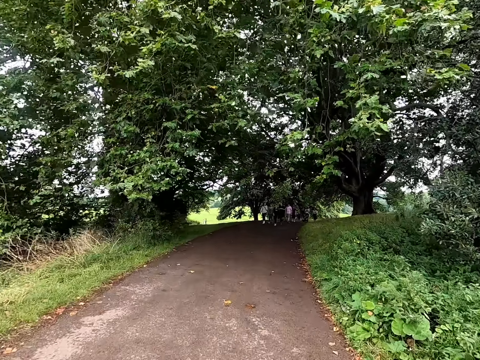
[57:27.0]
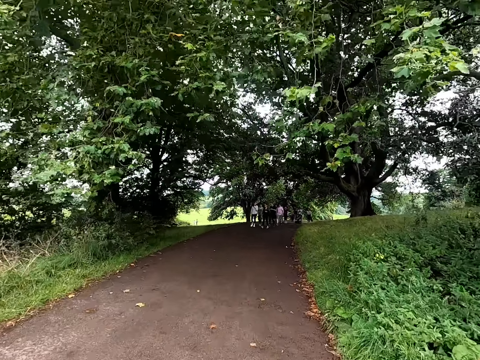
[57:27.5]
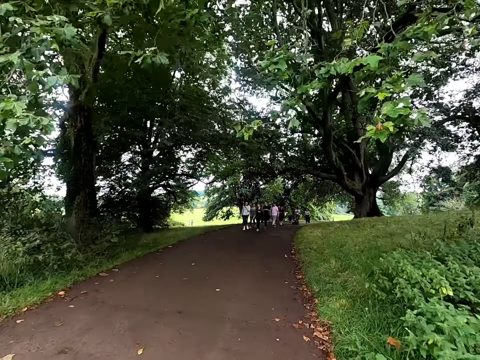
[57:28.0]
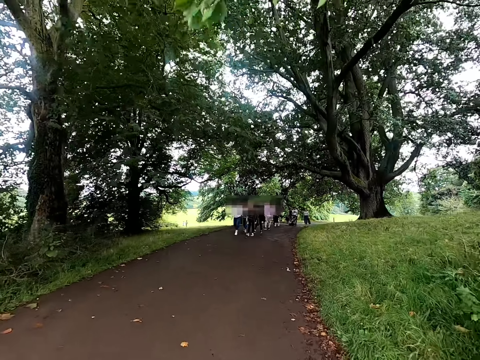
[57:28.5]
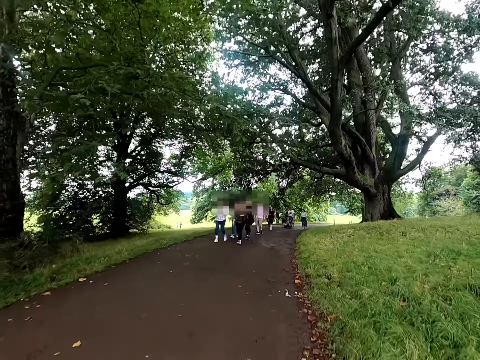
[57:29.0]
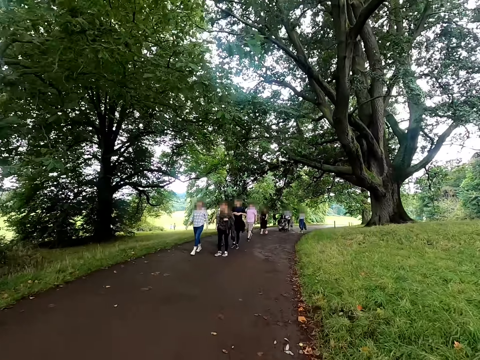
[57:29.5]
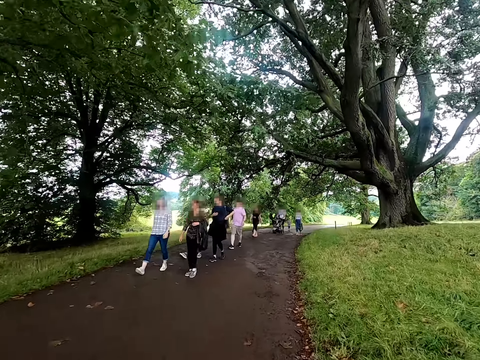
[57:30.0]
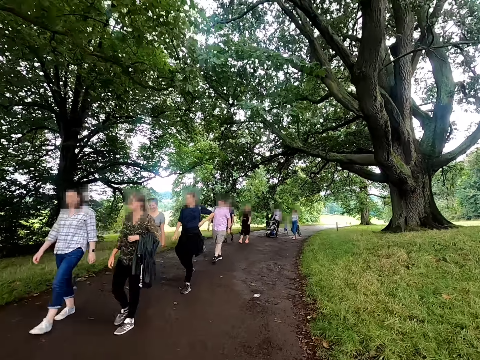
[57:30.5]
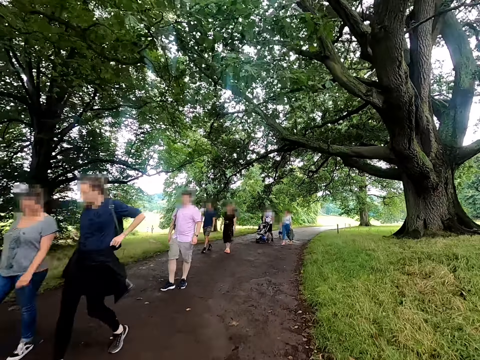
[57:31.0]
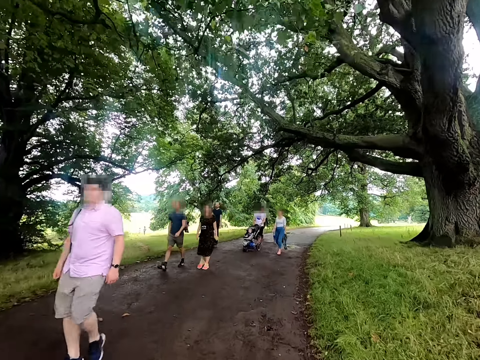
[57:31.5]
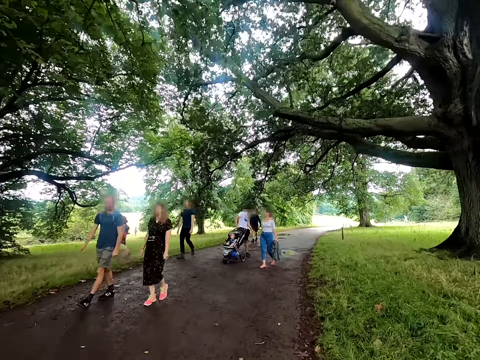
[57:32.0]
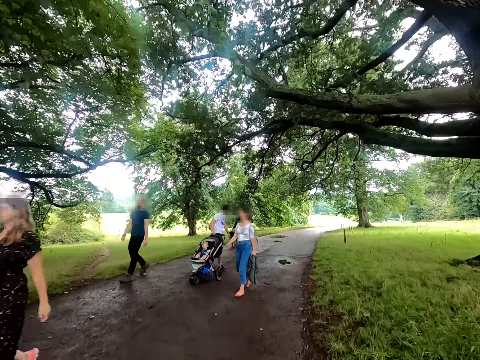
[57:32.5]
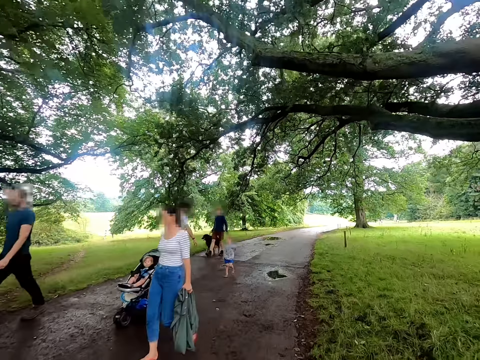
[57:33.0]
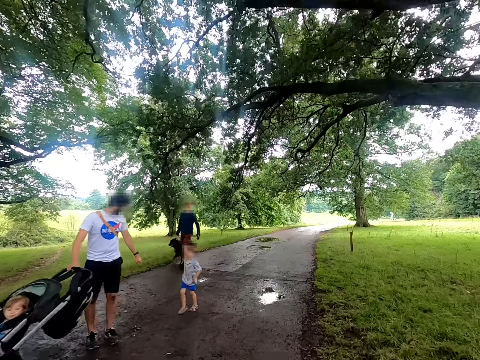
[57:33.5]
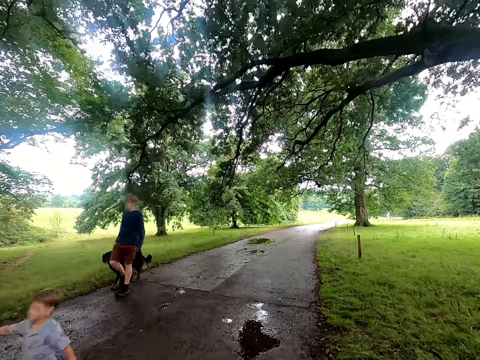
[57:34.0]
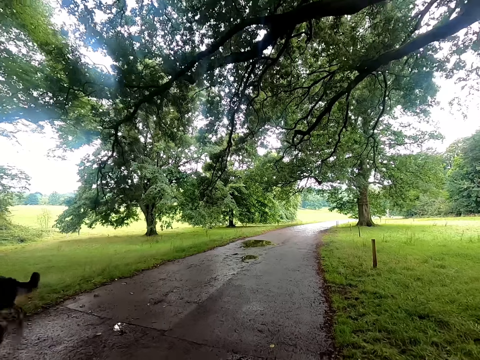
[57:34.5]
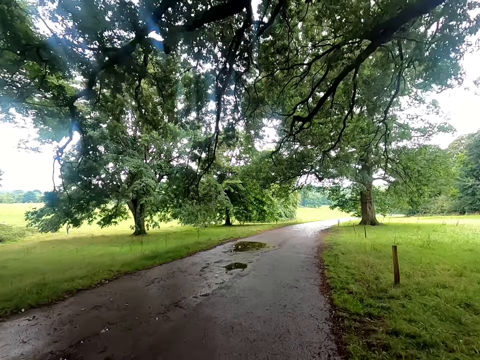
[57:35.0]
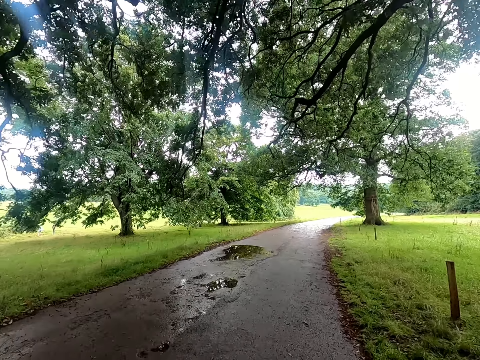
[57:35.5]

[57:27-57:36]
The camera wearer rides on the bicycle past a group of people on the road.

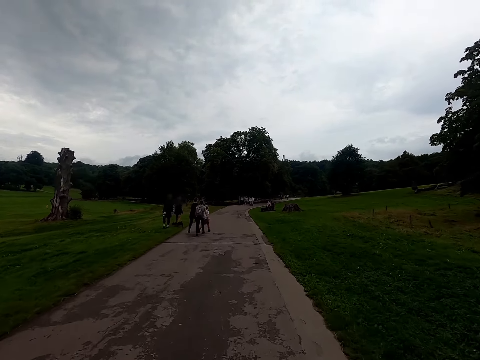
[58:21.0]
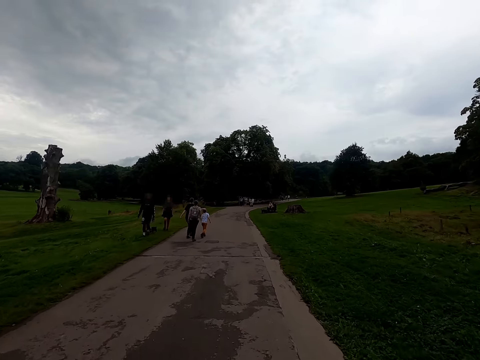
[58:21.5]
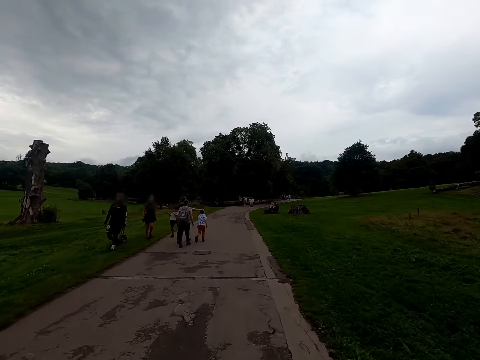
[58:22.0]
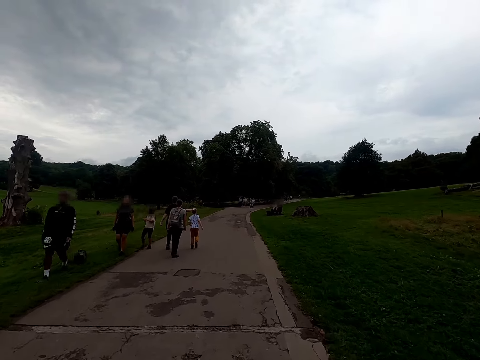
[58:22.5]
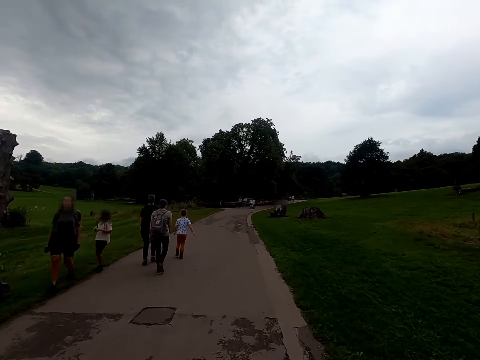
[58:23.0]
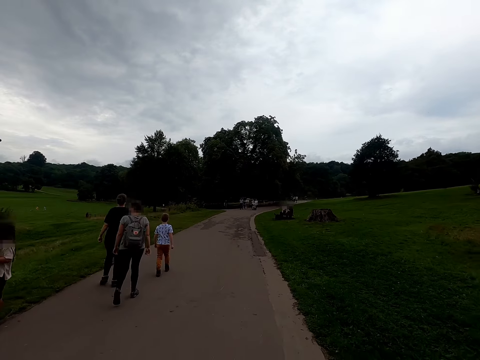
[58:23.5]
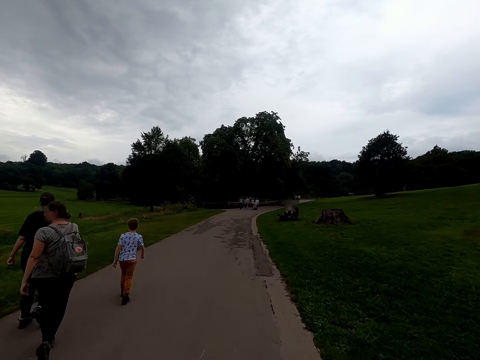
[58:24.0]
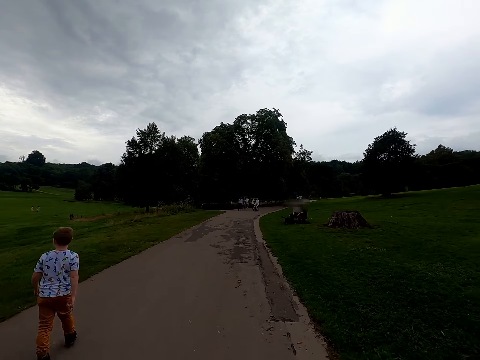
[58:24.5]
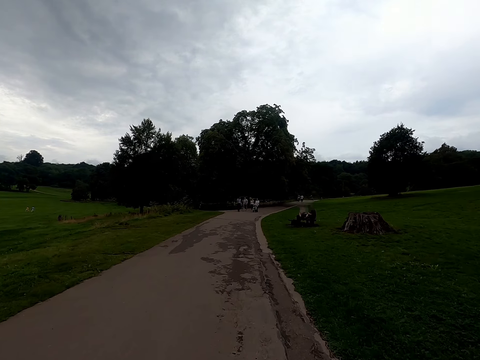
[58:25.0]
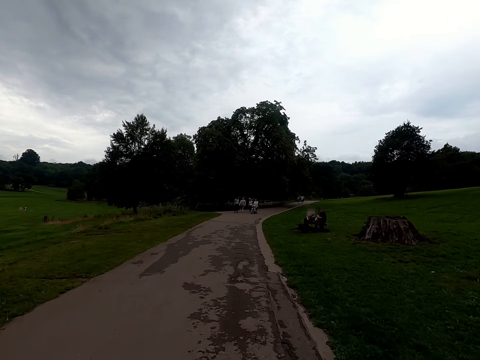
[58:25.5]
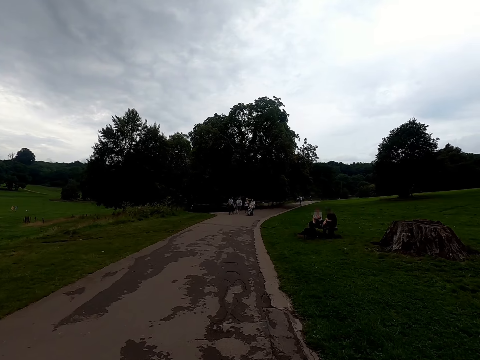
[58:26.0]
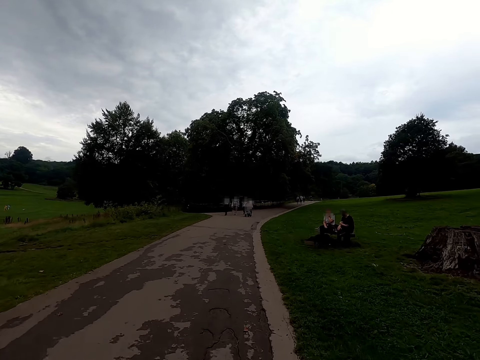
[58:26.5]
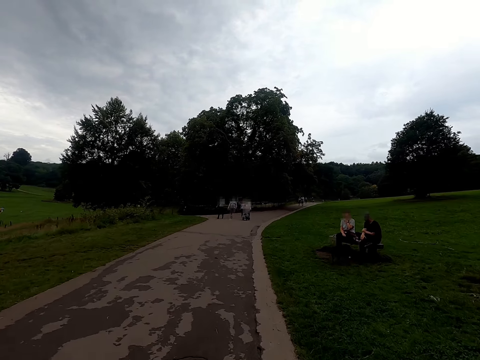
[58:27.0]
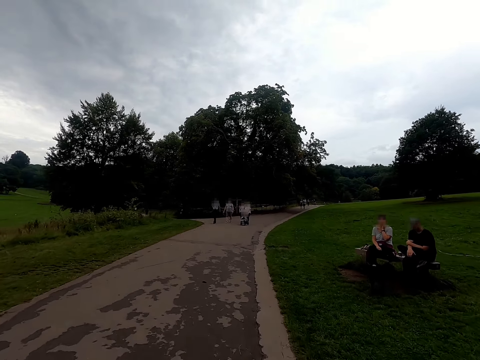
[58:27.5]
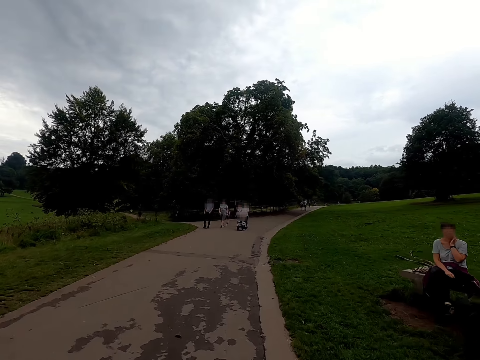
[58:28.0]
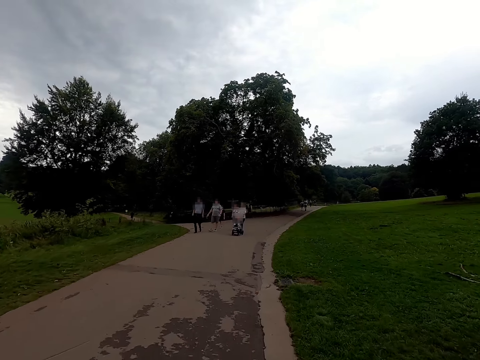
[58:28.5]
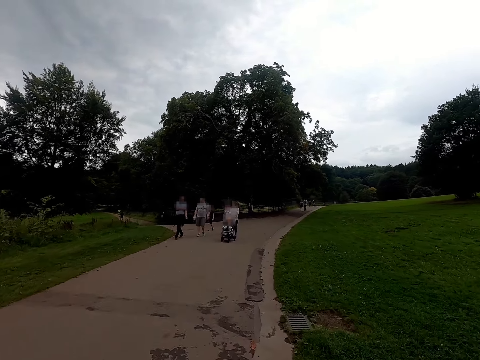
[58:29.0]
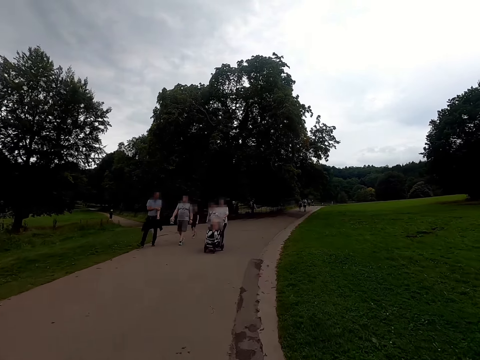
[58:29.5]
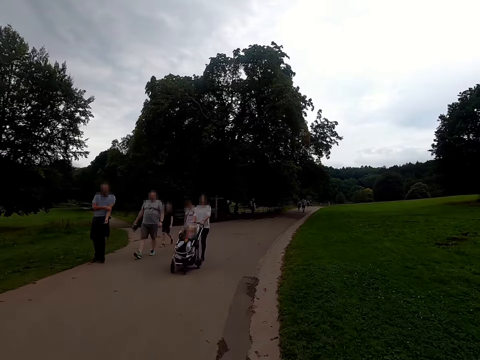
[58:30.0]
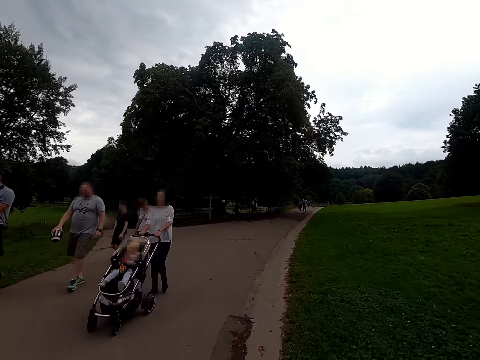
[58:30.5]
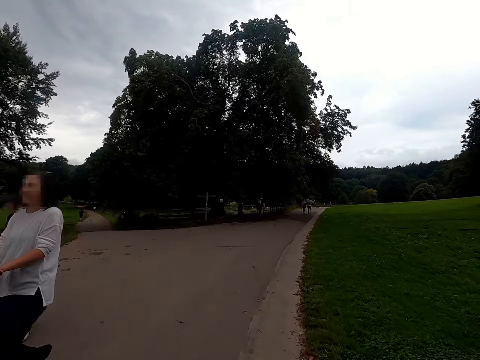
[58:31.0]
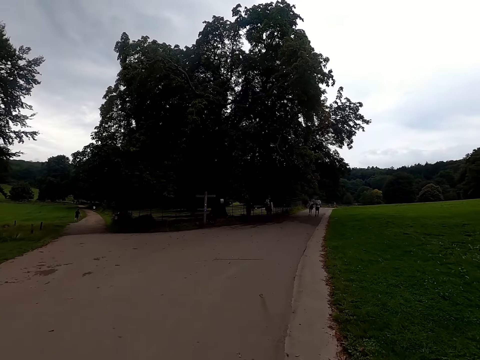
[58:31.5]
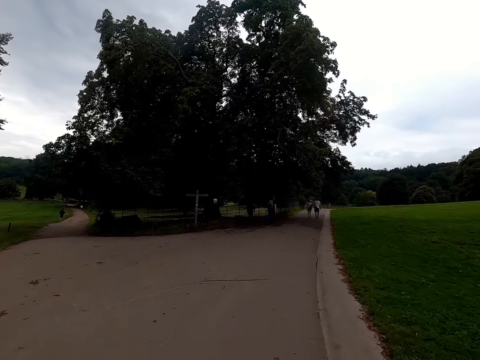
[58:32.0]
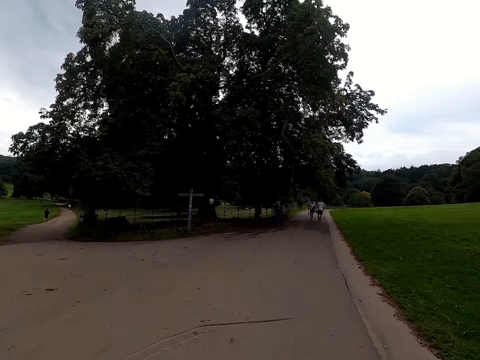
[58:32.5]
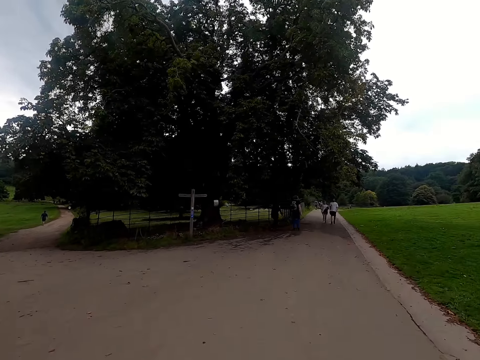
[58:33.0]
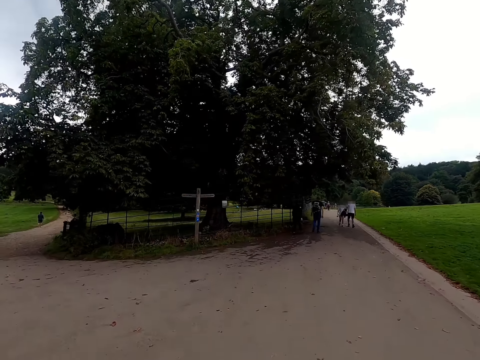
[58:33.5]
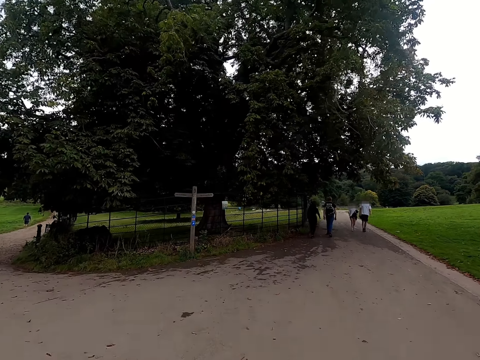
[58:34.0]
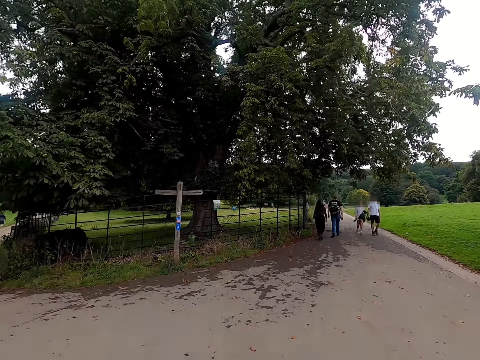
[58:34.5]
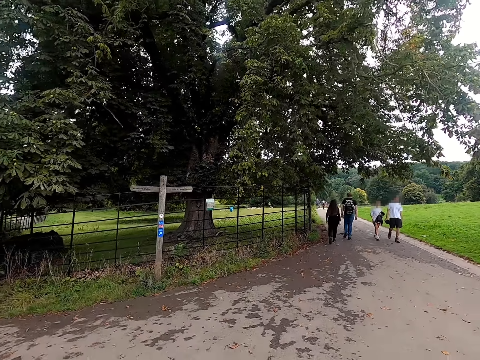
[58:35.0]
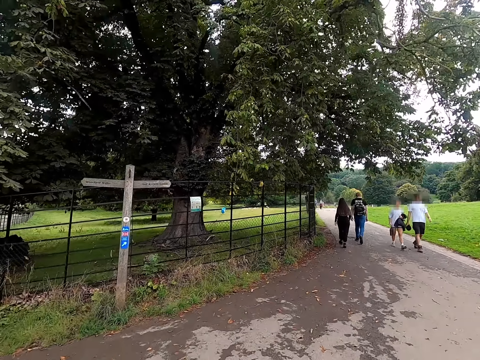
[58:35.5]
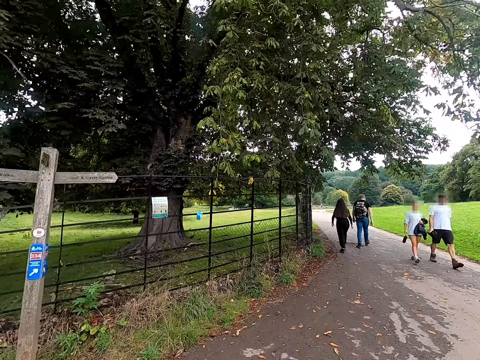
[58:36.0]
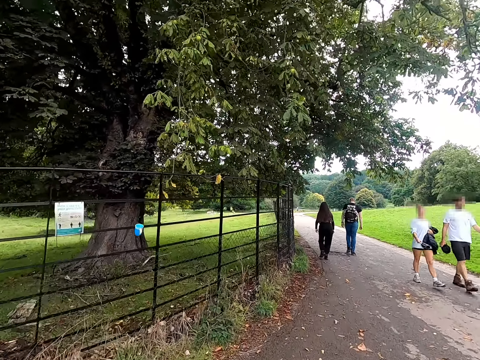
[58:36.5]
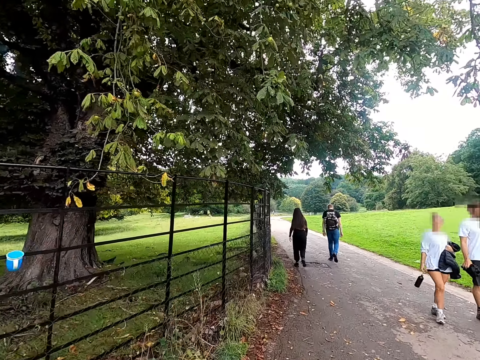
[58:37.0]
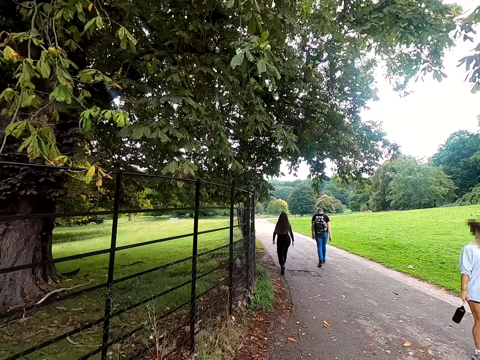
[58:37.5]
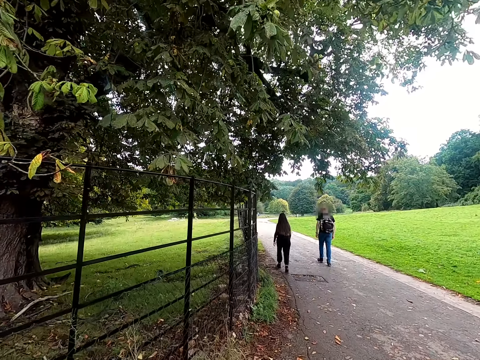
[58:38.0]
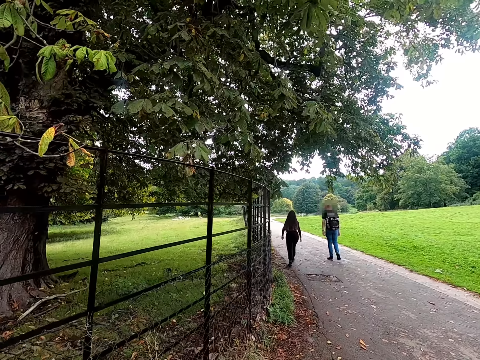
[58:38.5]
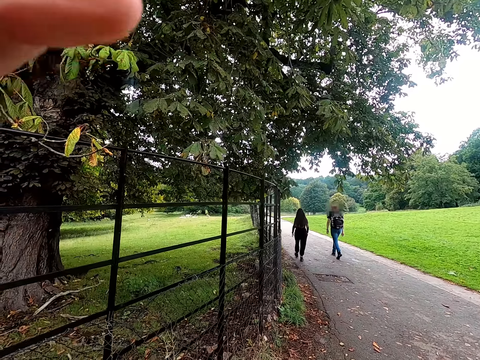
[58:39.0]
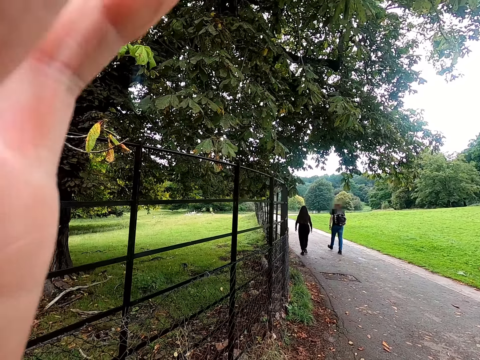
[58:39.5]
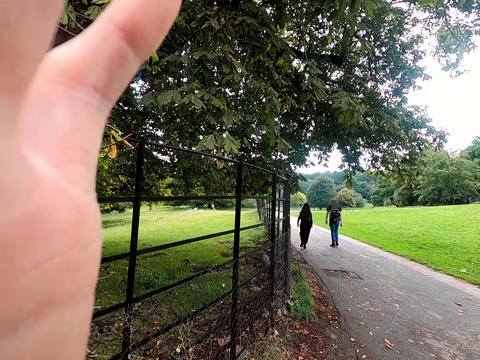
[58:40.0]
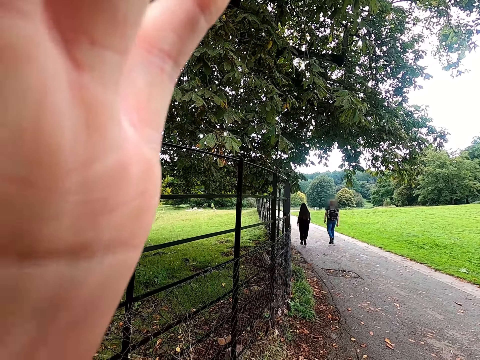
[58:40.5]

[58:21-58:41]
The camera wearer rides on the bicycle past a group of people on the road. He rides on the bicycle past the group of people on the road again. He stops on the bicycle on the road by the fence. He raises his left hand to his face.
